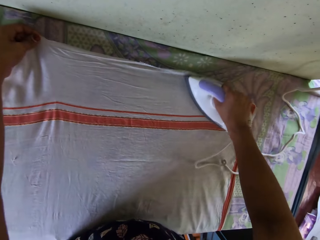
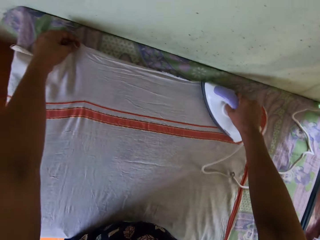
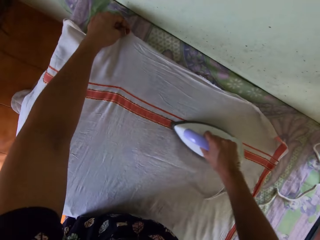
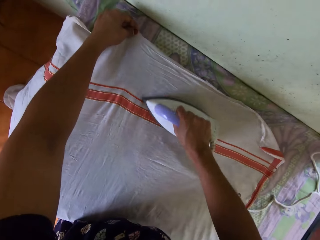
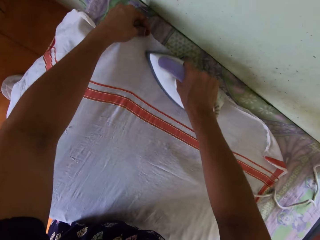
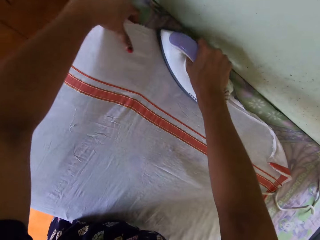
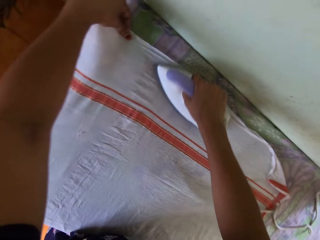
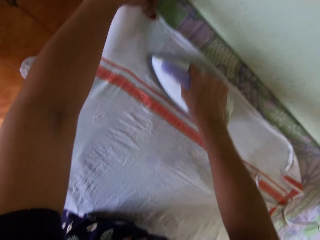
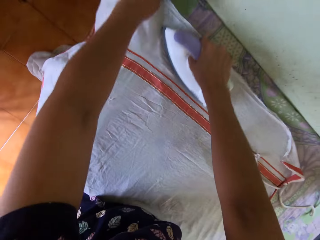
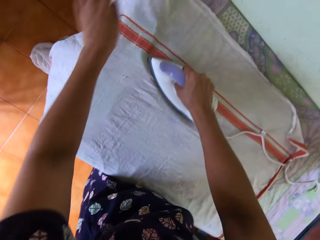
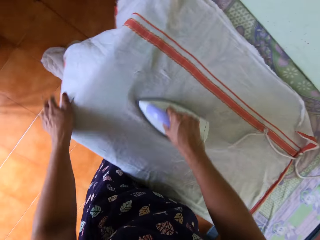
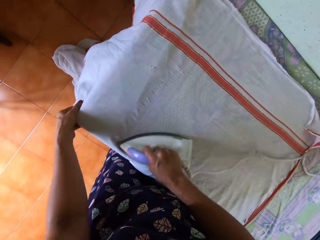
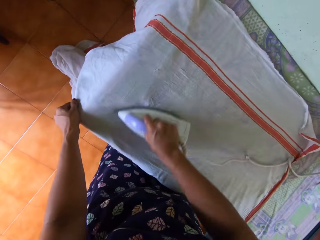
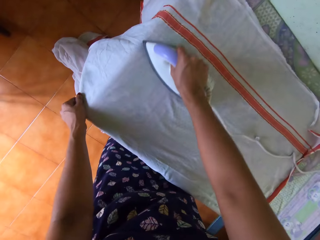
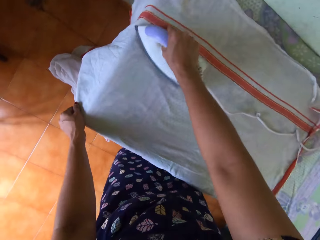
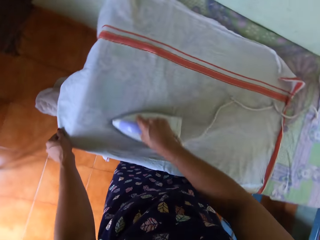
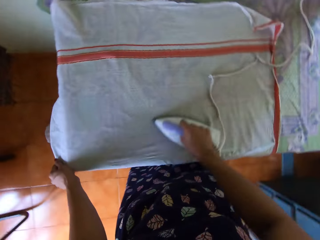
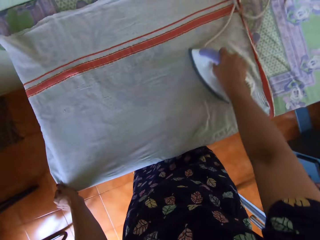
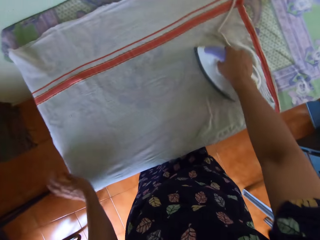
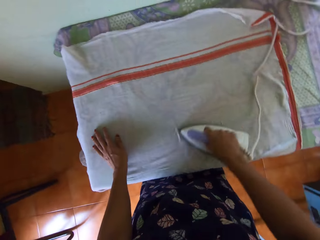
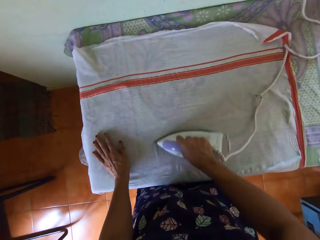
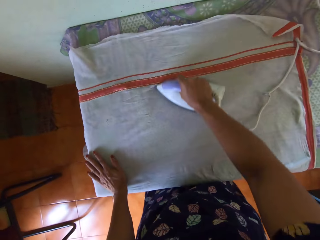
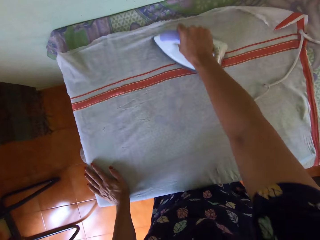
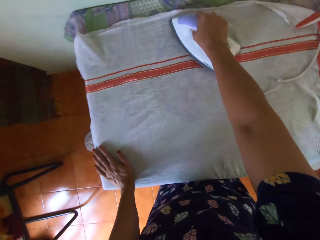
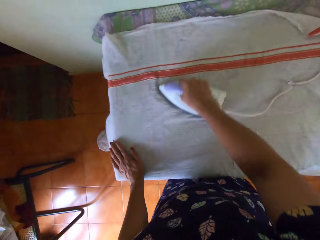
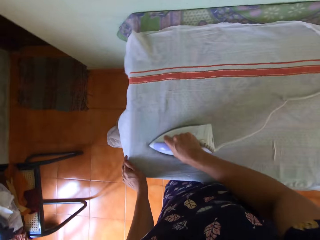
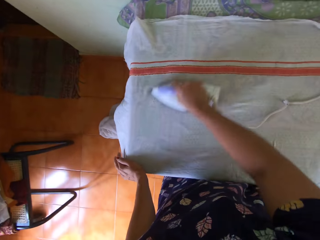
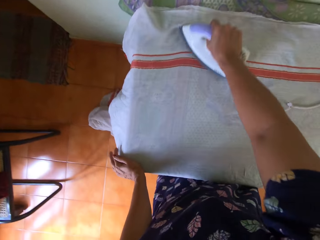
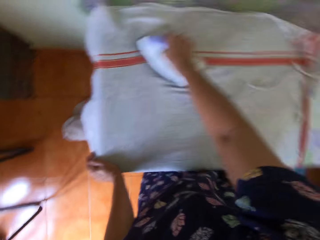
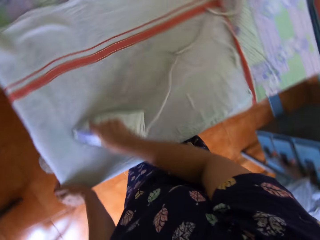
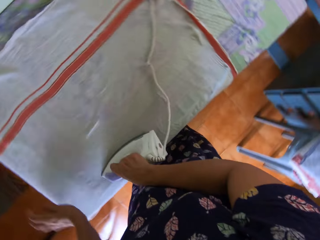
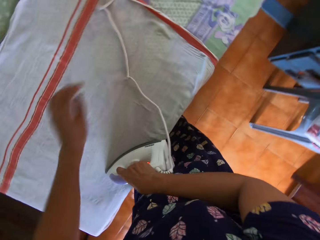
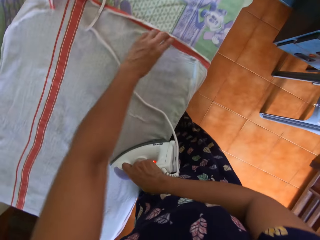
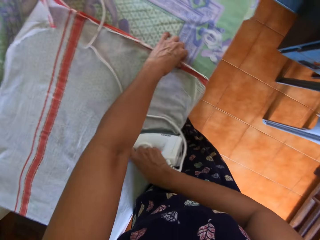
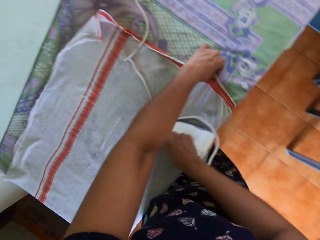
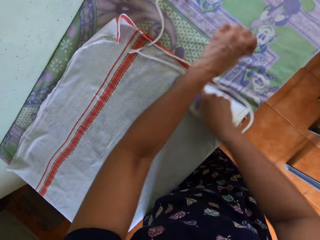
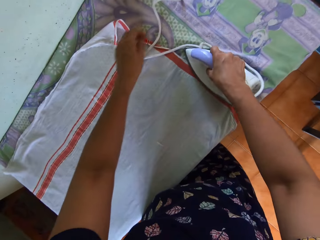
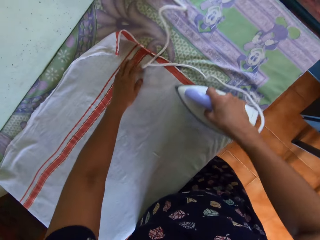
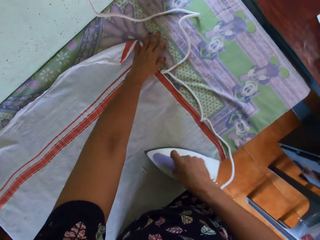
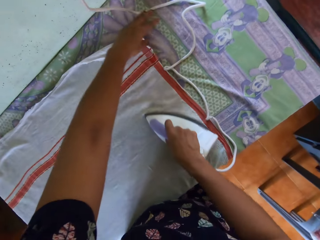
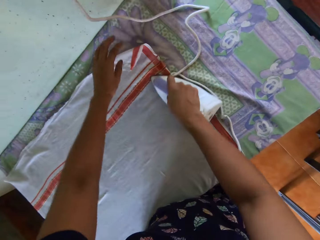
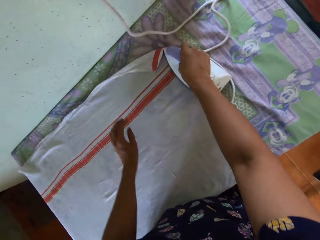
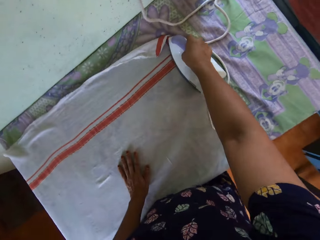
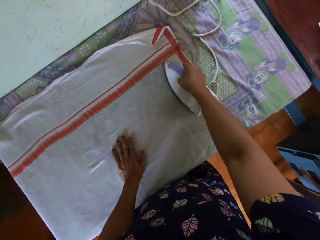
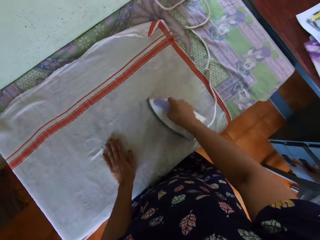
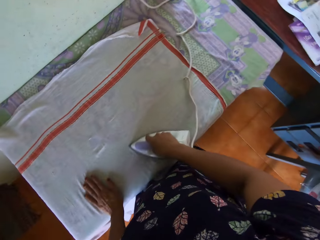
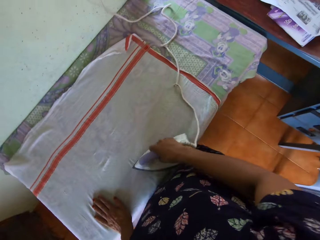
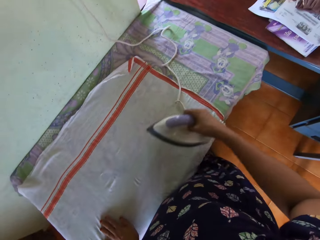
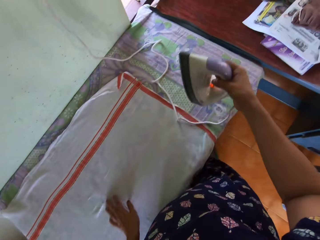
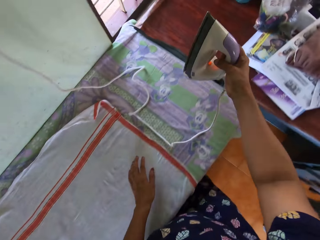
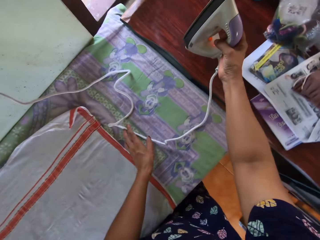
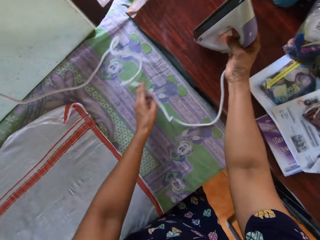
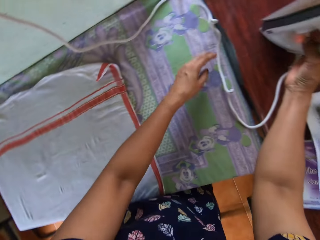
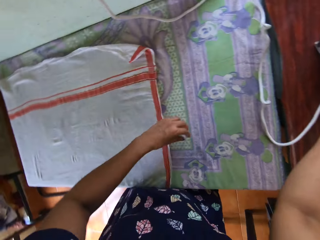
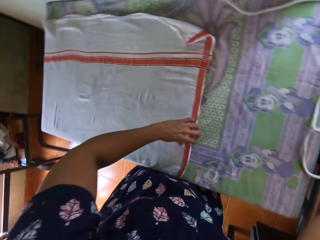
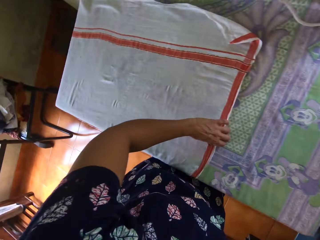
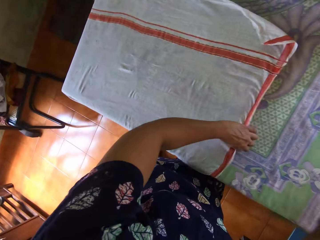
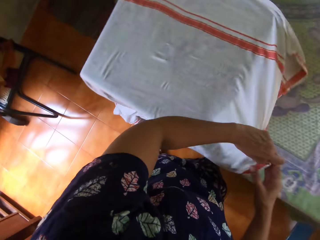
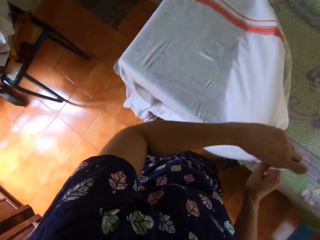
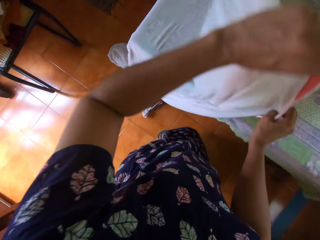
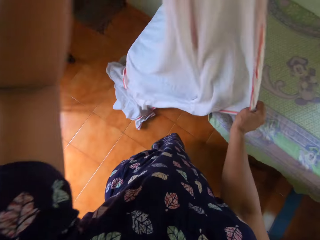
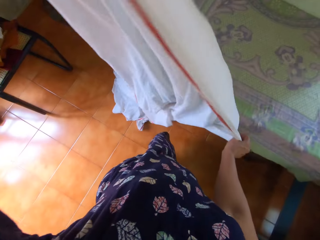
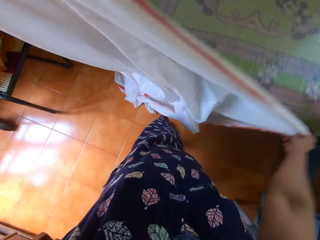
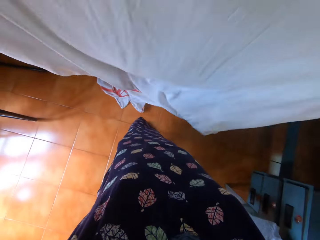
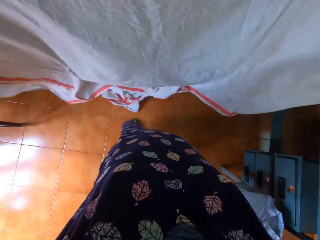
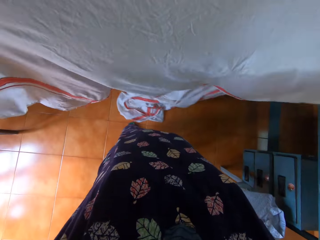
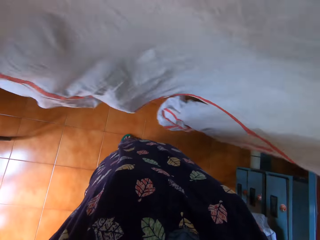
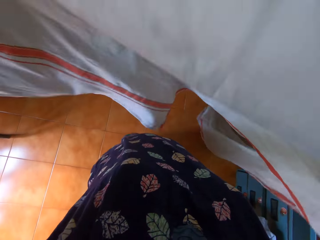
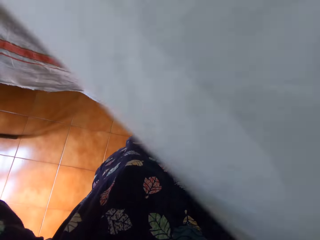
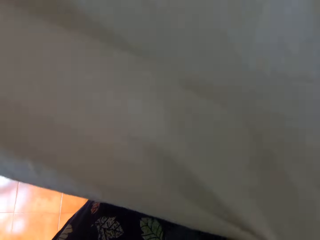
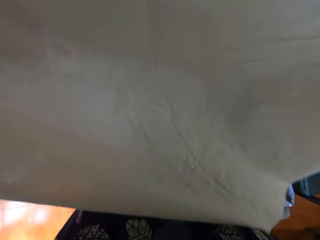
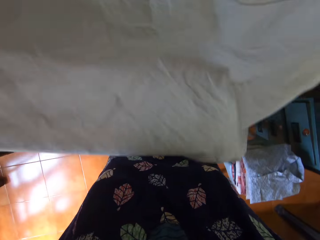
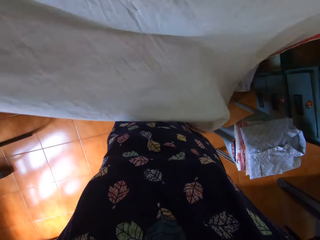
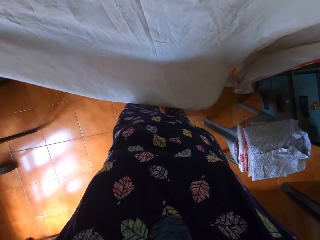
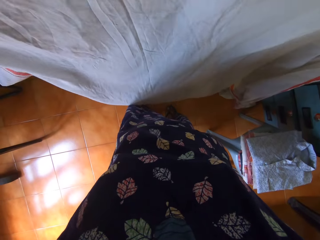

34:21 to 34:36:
The camera wearer places the iron on the second table with her right hand. She moves the cord of the iron on the first table with her left hand. She lifts the bedsheet from the first table with both of her hands.

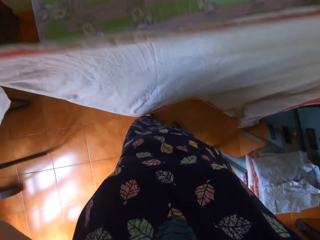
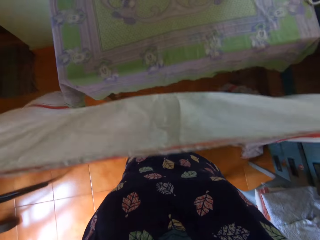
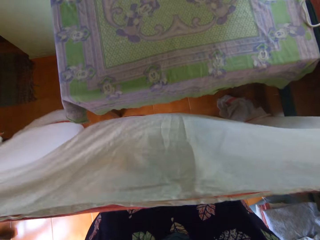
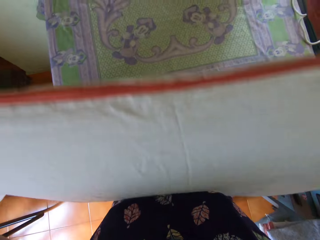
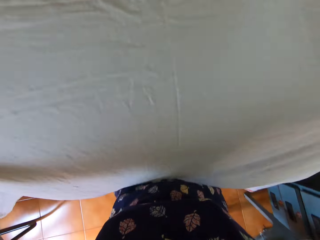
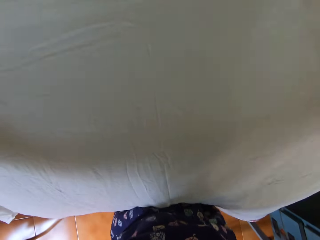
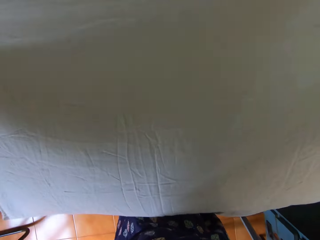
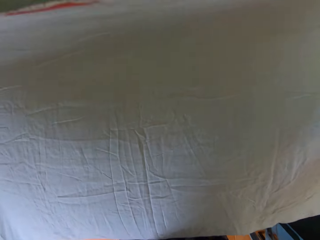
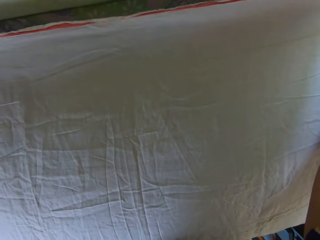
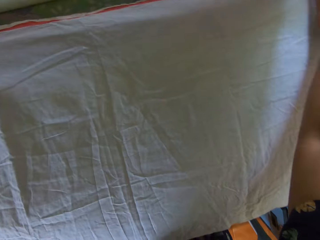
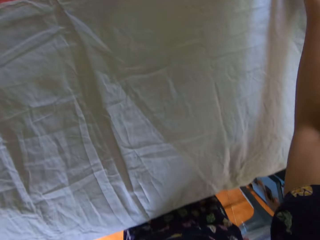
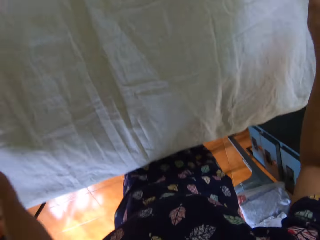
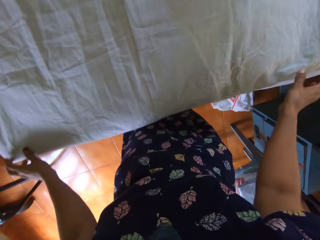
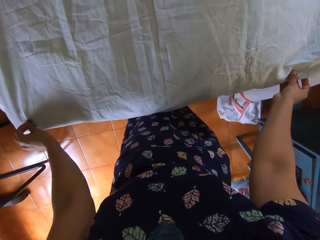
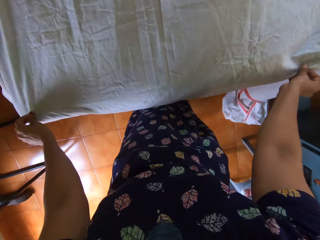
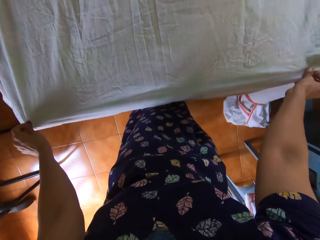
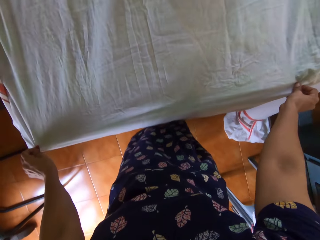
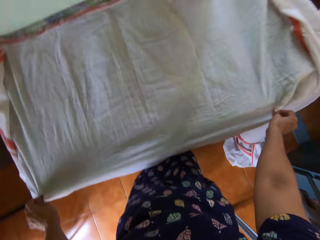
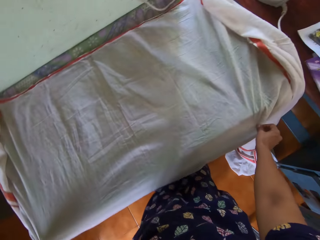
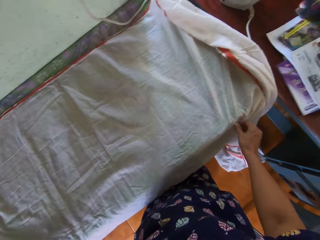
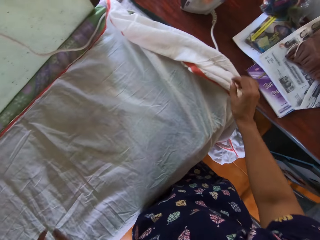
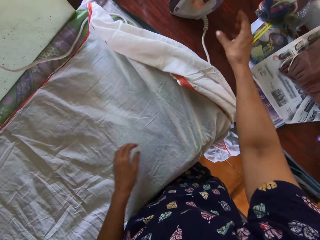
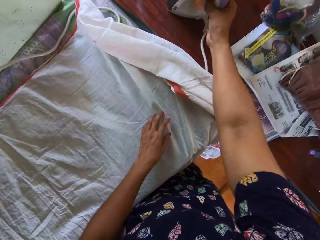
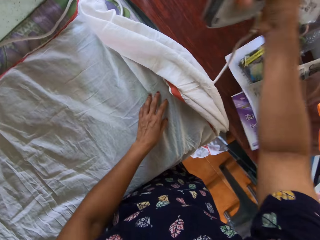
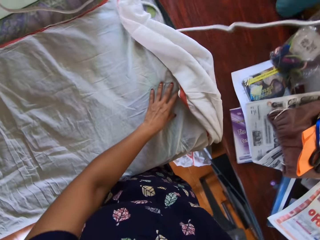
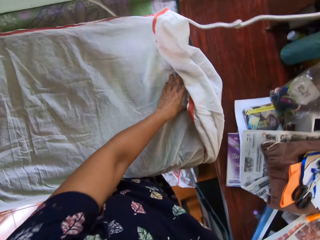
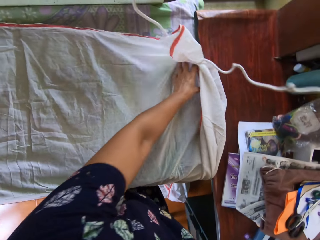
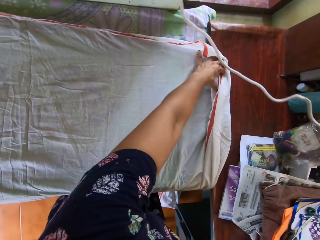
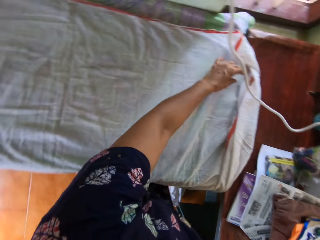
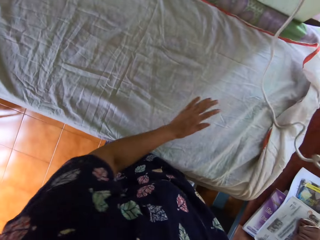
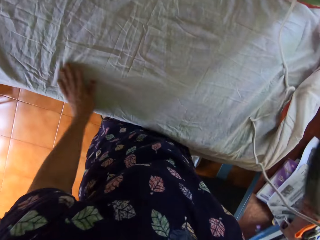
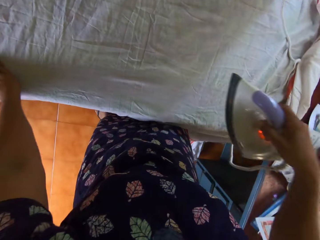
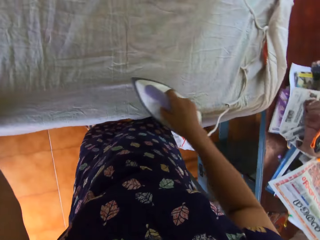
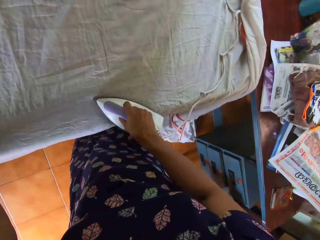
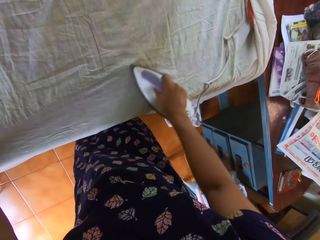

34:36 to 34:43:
The camera wearer lays the bedsheet on the first table with both of her hands. She adjusts the bedsheet on the first table with both of her hands. She lifts the iron from the second table with her right hand. She adjusts the bedsheet on the first table with her left hand. She irons the bedsheet on the first table with the iron in her right hand.
